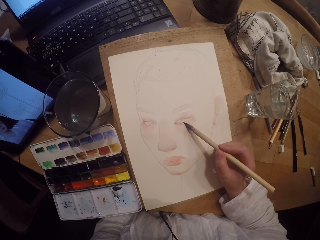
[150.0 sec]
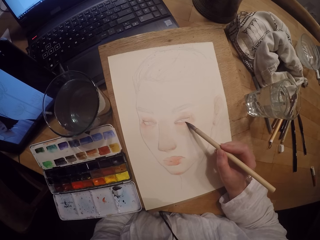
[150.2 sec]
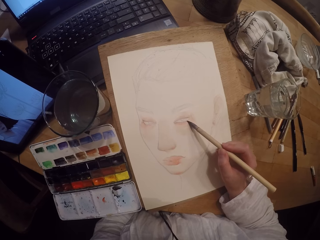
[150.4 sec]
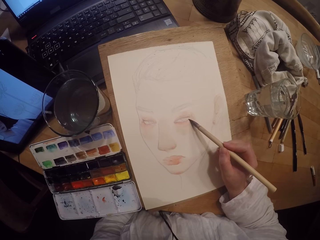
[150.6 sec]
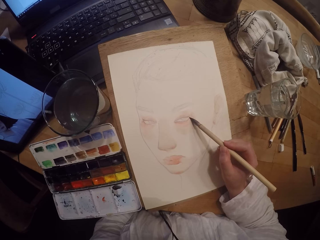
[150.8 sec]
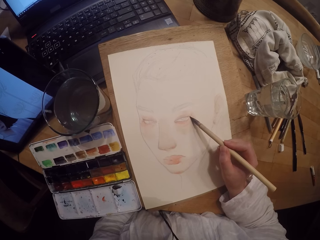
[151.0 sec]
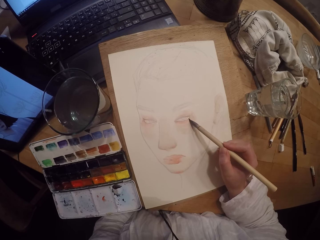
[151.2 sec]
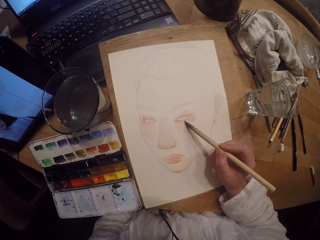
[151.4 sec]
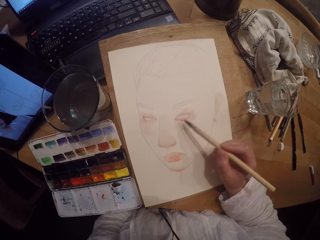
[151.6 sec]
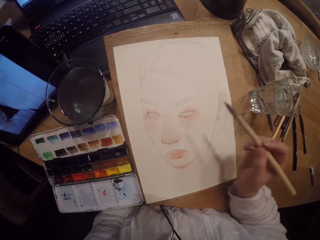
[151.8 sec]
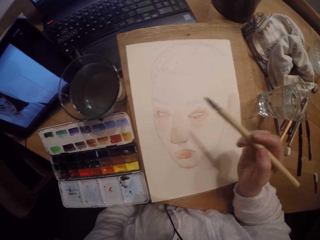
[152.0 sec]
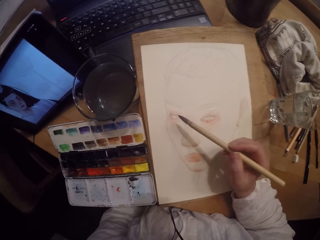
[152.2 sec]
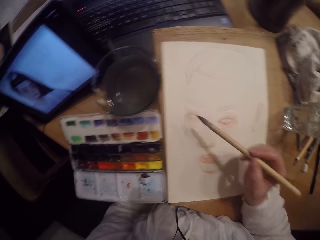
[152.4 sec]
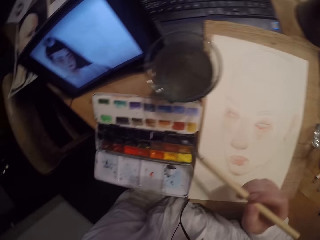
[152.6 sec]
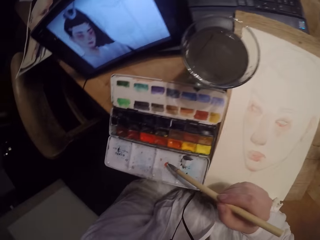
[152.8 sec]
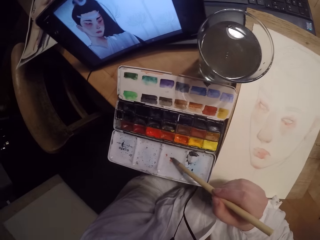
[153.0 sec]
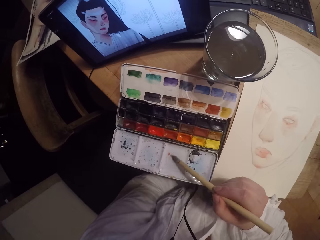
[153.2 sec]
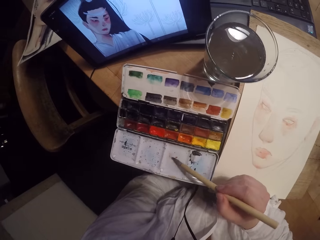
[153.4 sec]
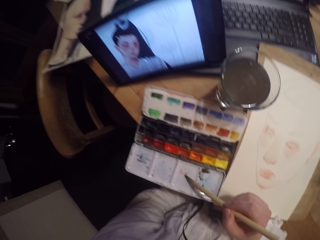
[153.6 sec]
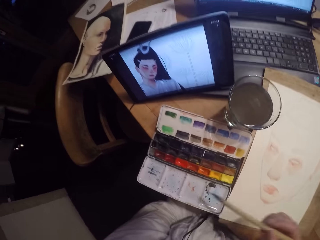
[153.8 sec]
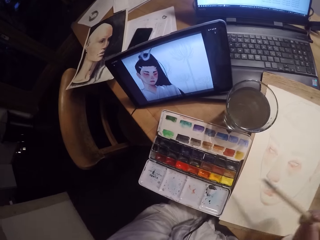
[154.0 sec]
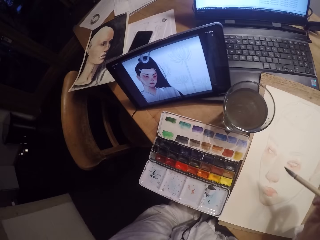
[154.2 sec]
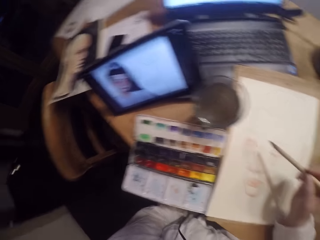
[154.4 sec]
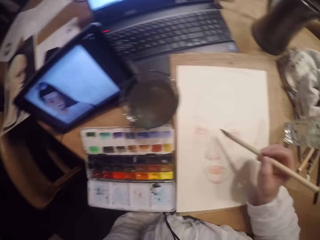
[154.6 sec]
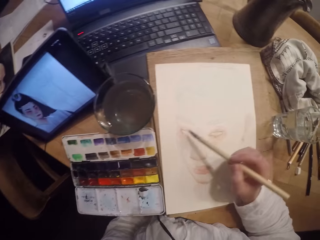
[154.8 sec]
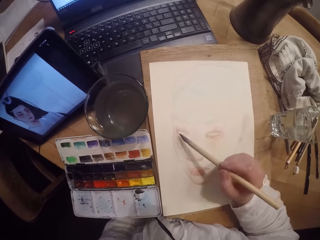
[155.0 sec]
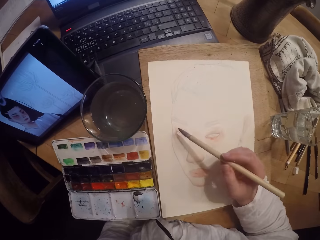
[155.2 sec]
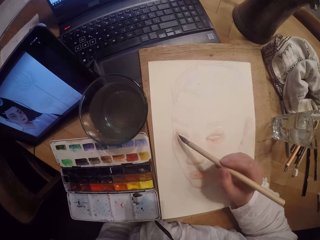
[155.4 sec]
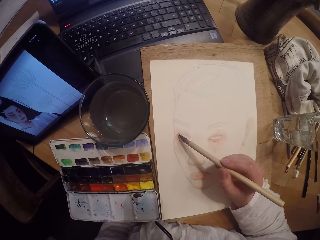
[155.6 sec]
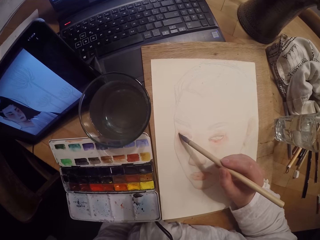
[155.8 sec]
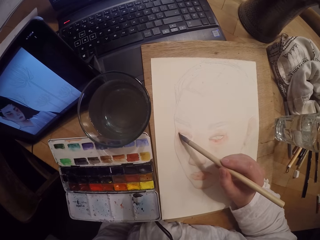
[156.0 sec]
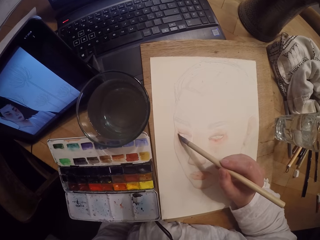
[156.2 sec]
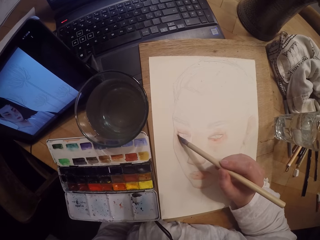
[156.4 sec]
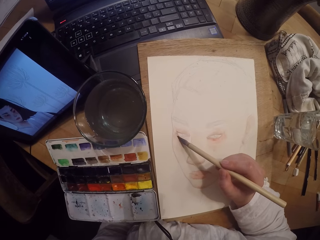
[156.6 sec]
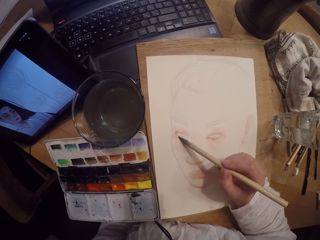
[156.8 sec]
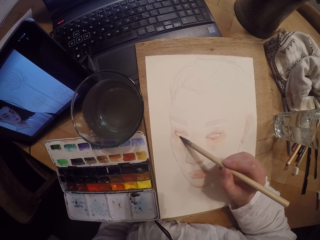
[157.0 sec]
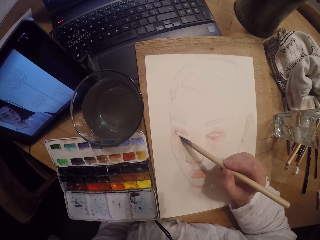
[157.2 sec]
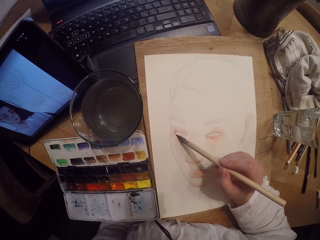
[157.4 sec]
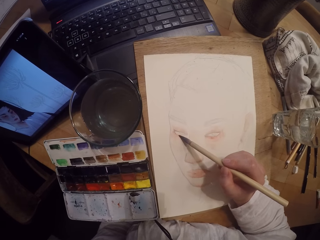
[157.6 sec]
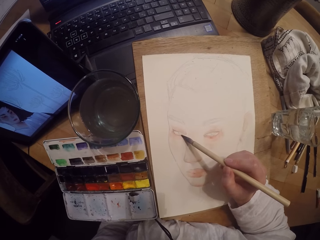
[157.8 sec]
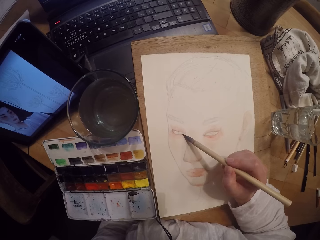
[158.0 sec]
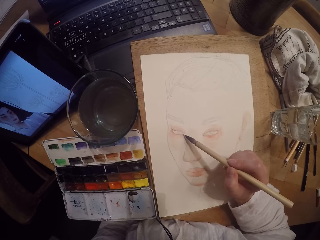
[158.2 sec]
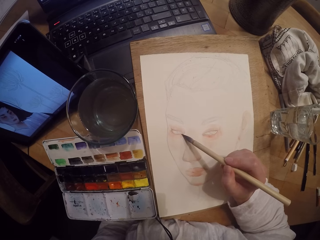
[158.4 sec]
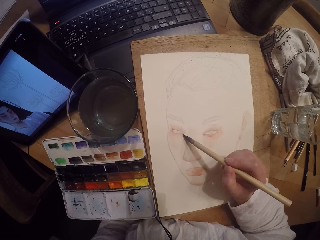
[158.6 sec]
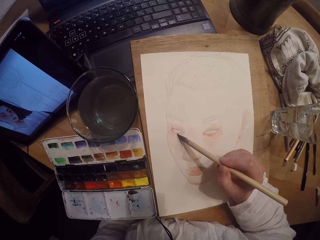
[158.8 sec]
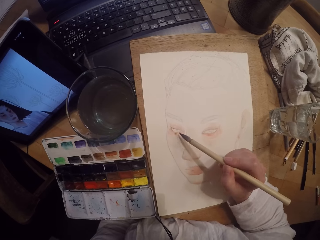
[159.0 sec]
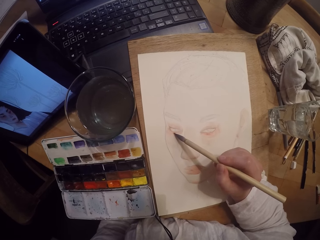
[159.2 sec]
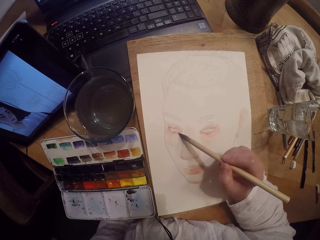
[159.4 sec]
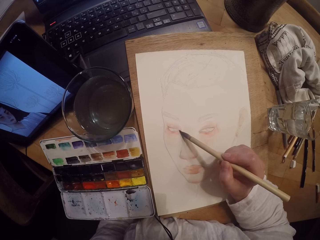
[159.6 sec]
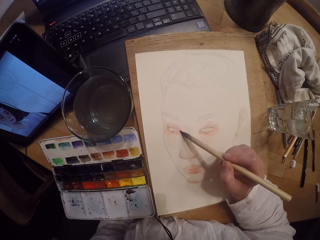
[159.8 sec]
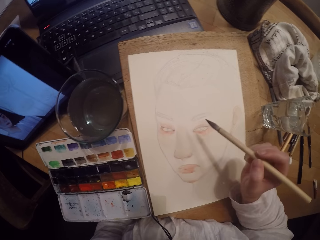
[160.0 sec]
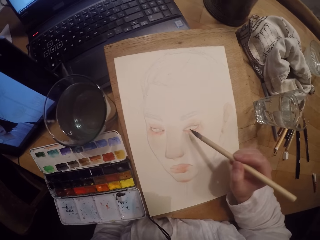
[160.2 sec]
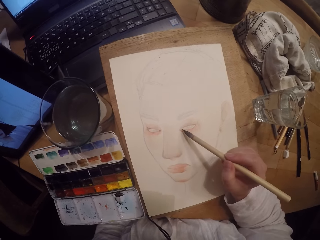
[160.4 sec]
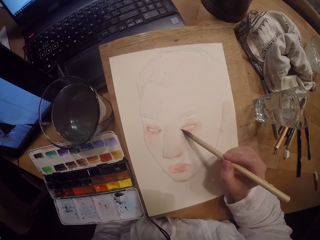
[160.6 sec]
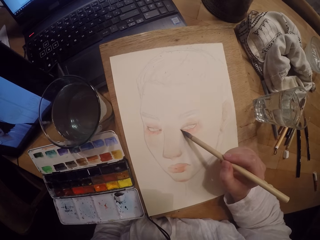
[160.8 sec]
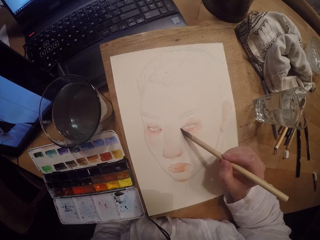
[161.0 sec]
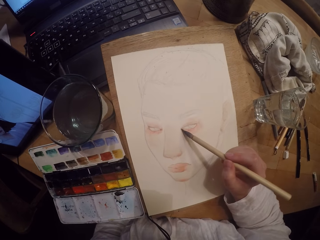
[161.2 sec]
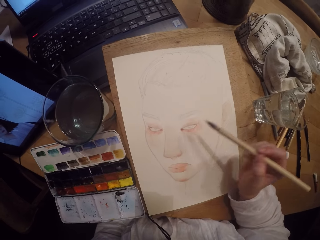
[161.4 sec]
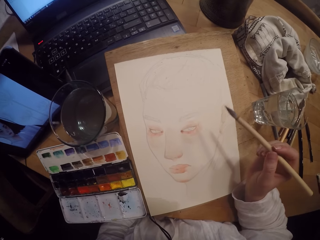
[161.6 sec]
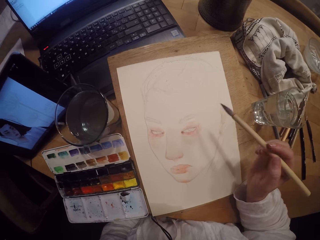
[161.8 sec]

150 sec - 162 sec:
The camera wearer removes the brush on the drawing book. They touch the paint on the paint box with the brush. They dip the paintbrush in water. They remove the brush on the paint box. They paint the drawing book with the brush.

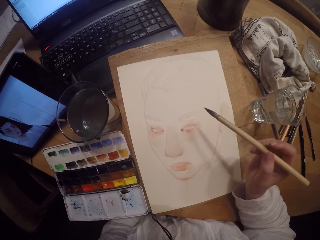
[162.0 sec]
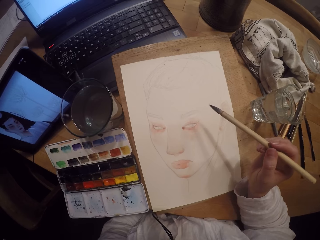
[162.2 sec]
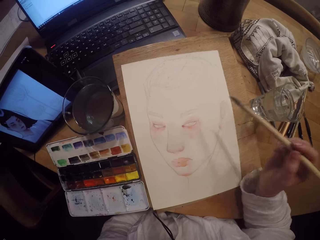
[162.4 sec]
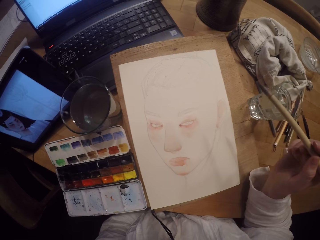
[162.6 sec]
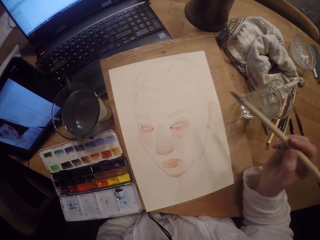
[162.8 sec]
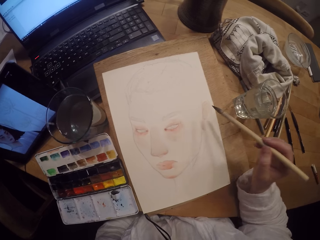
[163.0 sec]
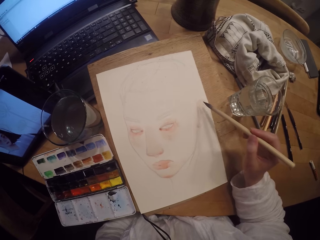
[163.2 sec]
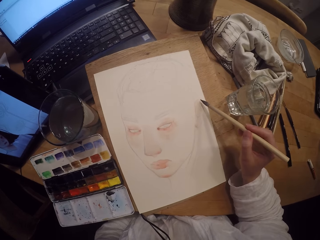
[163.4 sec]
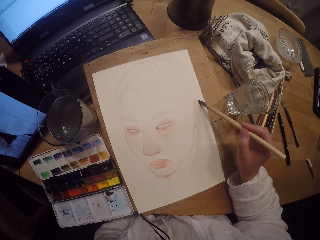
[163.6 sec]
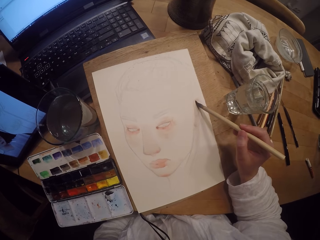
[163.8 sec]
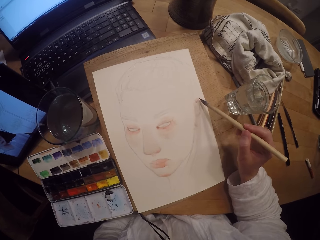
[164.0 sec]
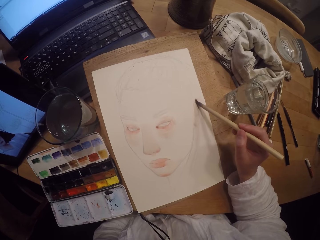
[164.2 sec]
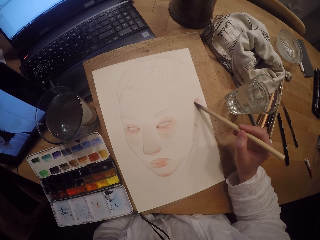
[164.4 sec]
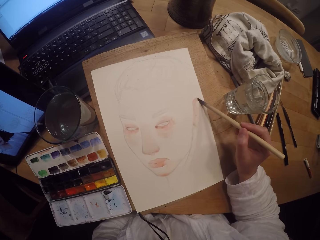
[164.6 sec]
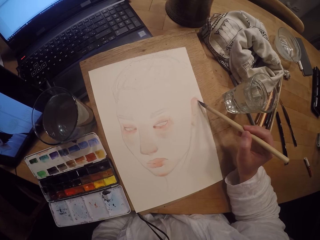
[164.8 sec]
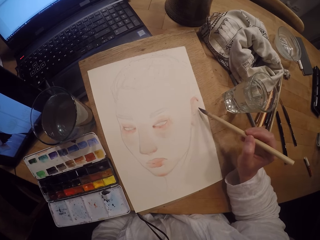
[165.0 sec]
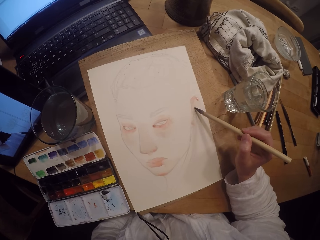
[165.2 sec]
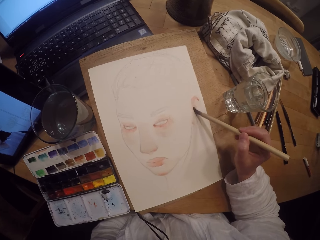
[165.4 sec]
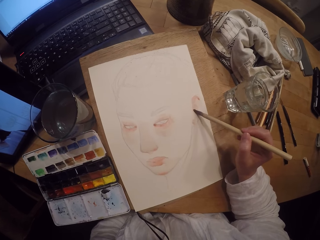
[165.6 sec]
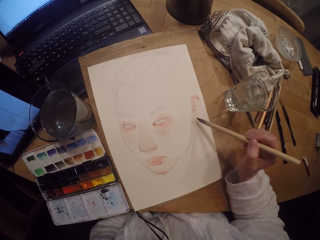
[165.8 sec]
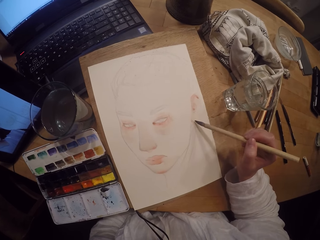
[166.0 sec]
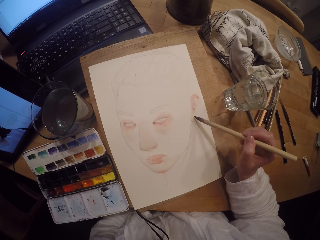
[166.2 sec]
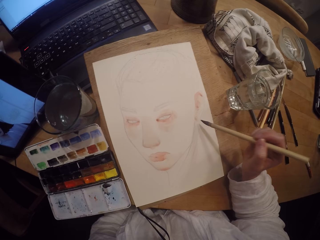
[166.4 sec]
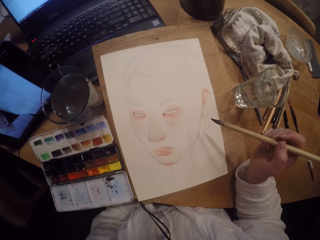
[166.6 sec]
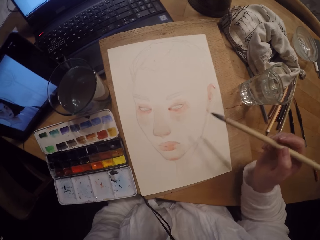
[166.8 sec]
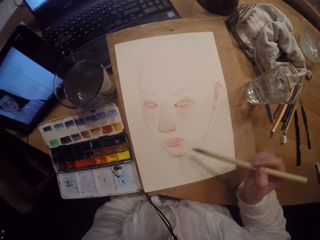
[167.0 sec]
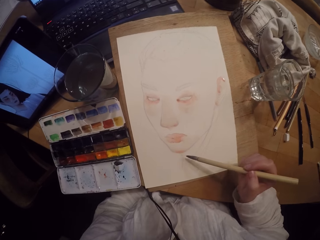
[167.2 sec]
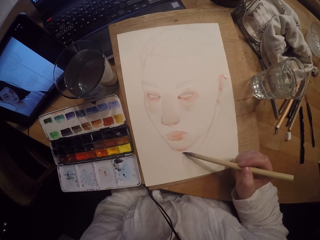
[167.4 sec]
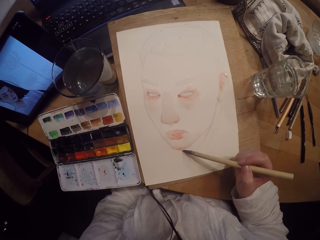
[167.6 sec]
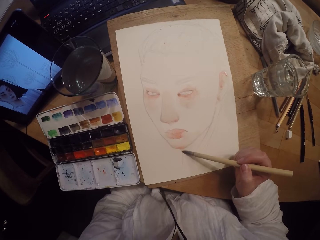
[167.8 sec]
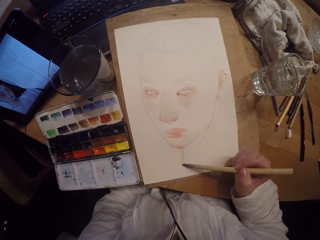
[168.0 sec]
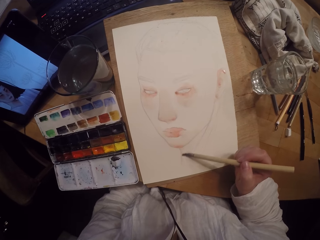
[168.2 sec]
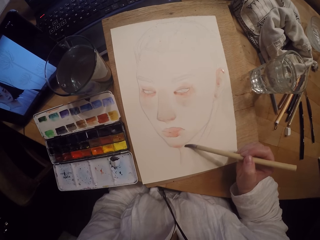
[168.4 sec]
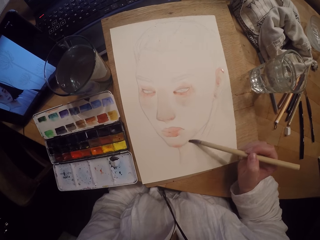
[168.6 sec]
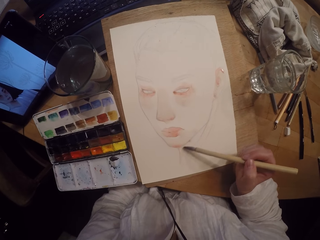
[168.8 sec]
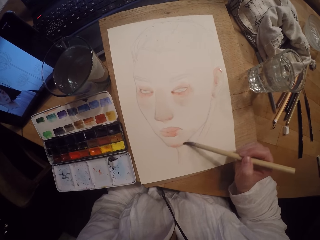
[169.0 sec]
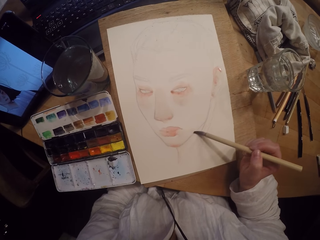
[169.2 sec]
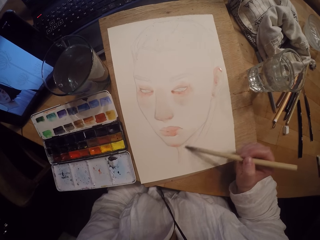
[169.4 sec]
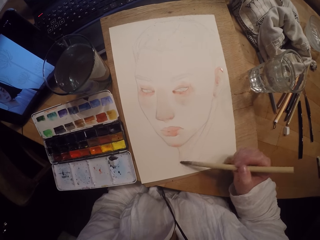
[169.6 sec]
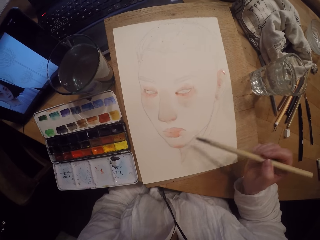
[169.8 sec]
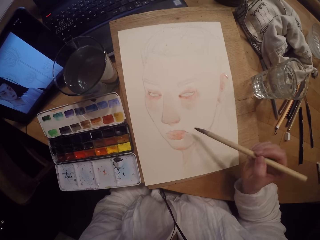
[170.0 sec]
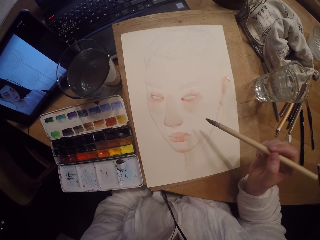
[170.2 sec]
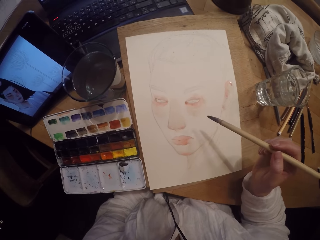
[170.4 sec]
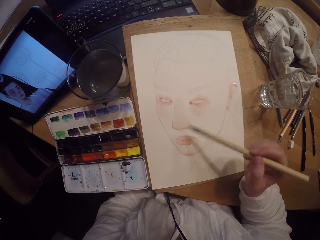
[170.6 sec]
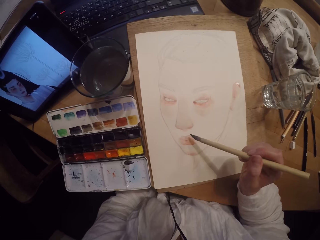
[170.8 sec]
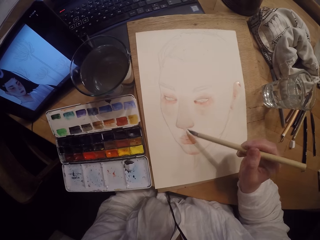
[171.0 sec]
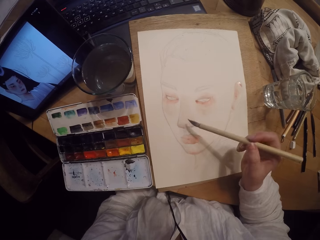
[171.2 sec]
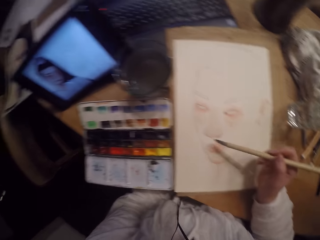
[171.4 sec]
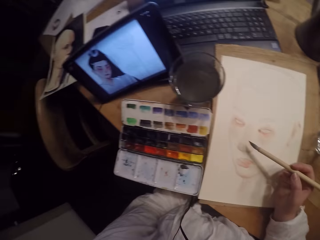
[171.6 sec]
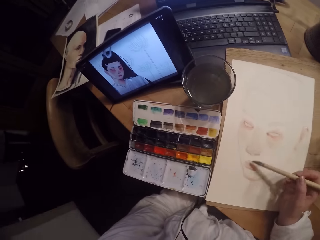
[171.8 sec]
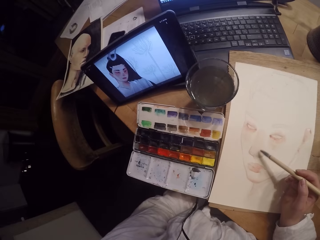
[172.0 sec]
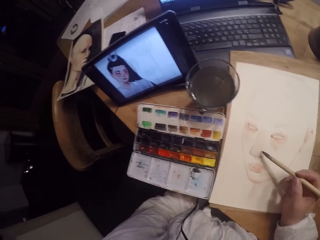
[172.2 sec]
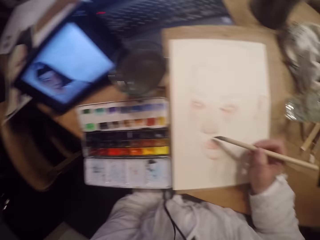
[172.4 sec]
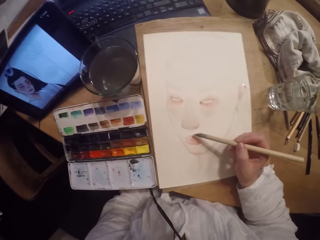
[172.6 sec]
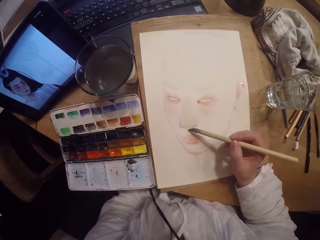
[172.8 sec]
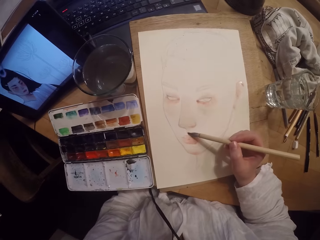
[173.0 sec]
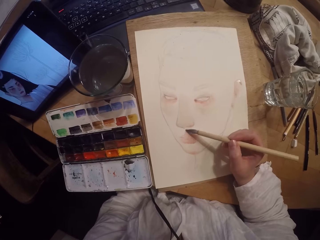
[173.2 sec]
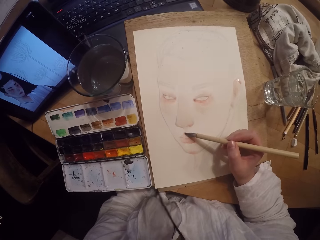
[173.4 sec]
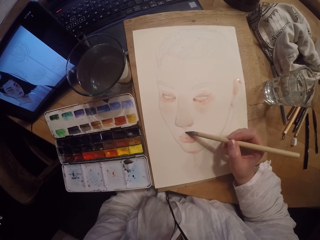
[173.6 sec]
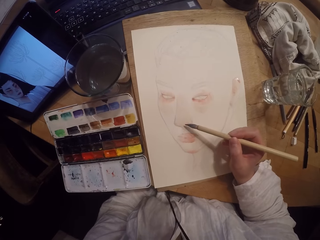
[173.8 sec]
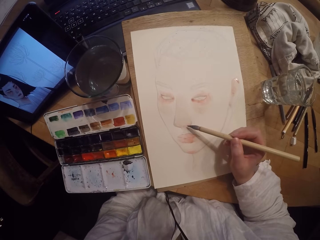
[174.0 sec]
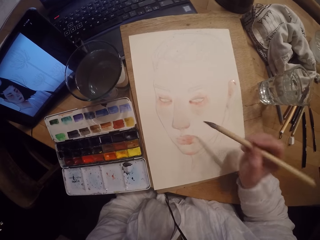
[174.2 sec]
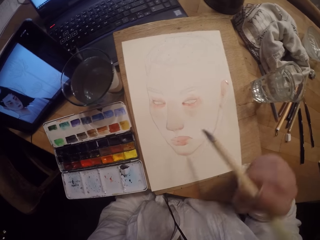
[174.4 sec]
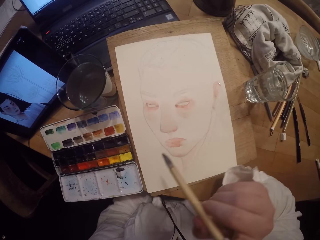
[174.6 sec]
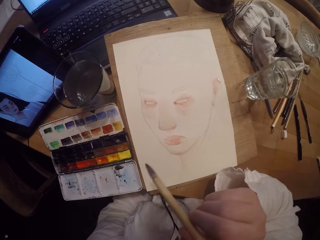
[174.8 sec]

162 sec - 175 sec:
The camera wearer stares at the tablet. They paint on a paper.
